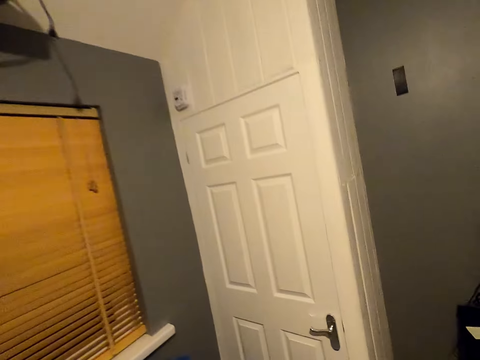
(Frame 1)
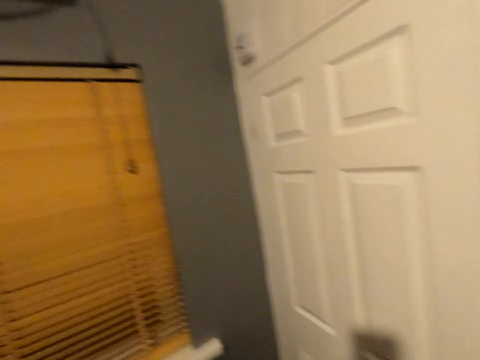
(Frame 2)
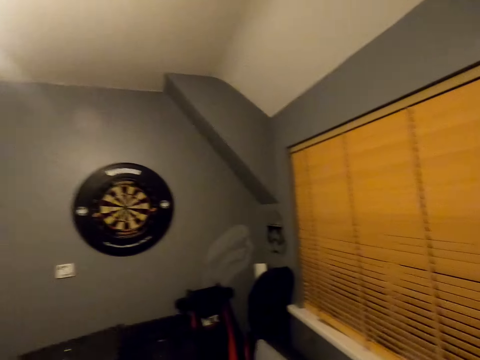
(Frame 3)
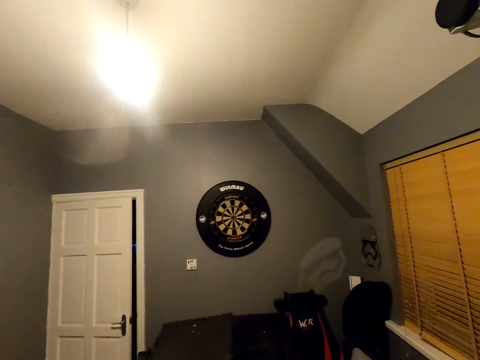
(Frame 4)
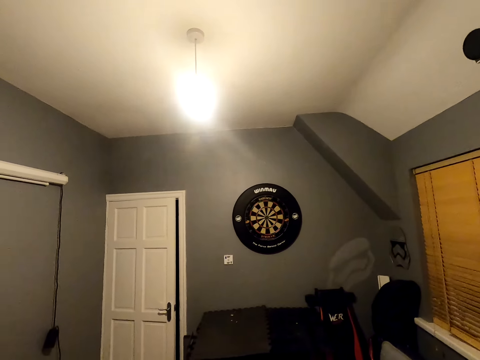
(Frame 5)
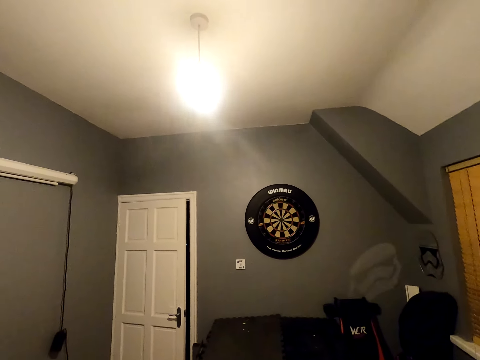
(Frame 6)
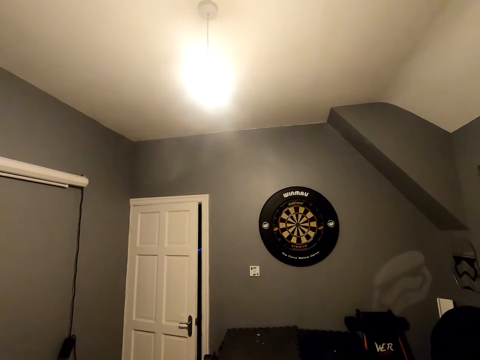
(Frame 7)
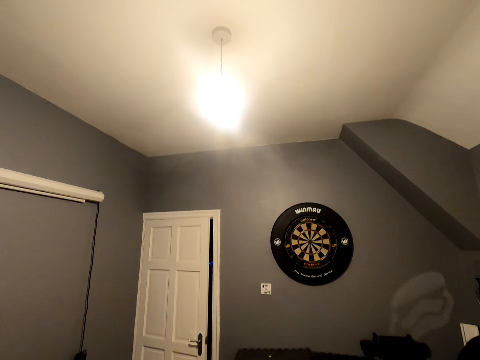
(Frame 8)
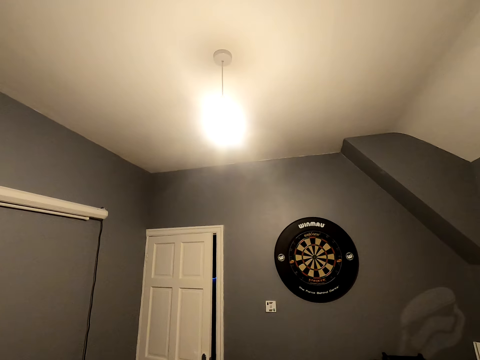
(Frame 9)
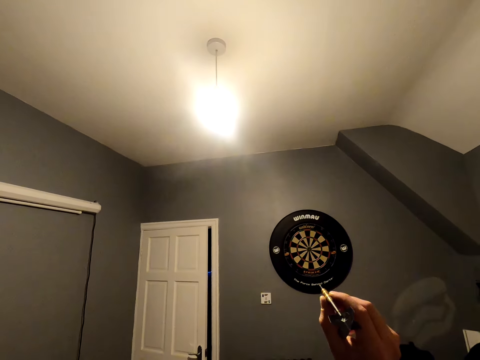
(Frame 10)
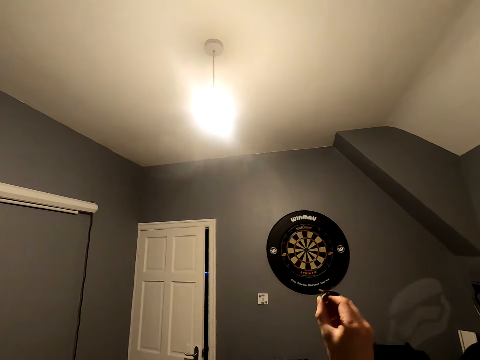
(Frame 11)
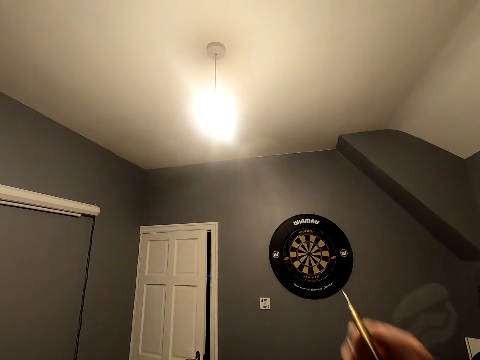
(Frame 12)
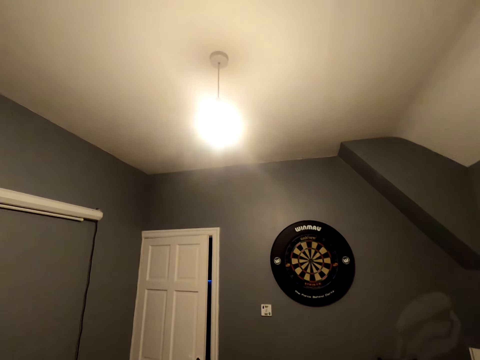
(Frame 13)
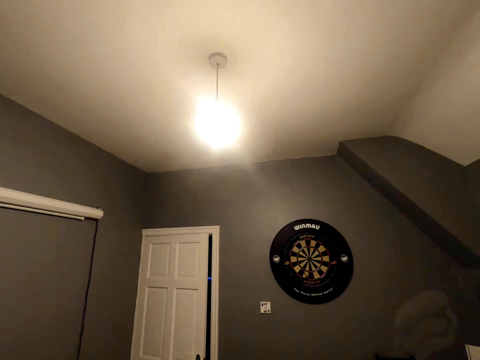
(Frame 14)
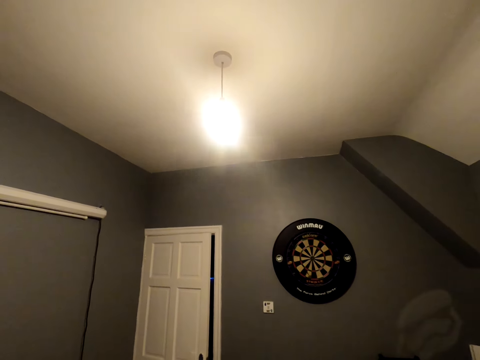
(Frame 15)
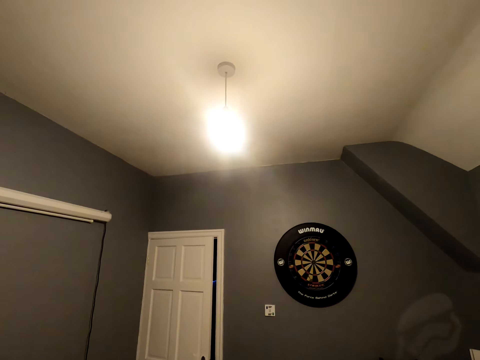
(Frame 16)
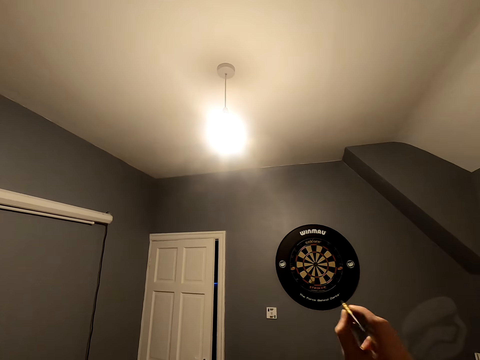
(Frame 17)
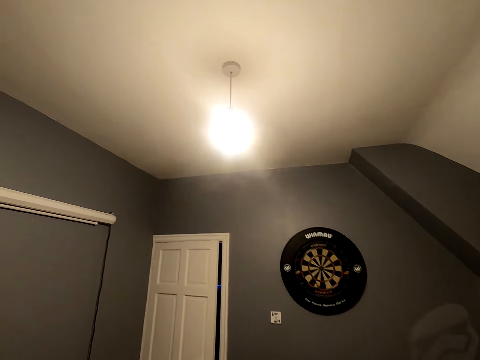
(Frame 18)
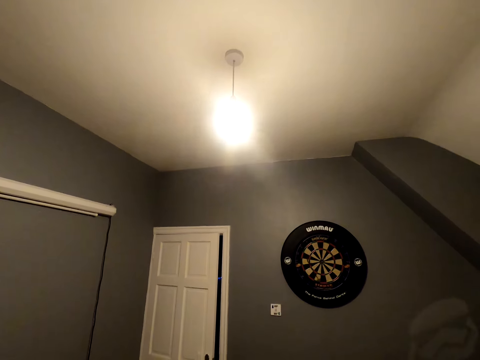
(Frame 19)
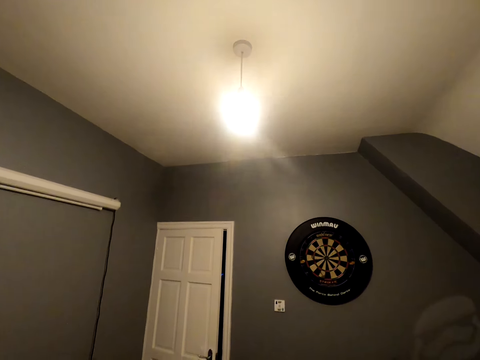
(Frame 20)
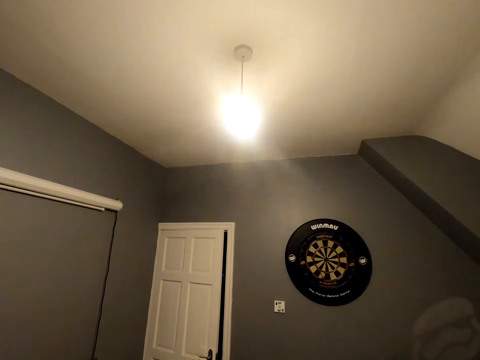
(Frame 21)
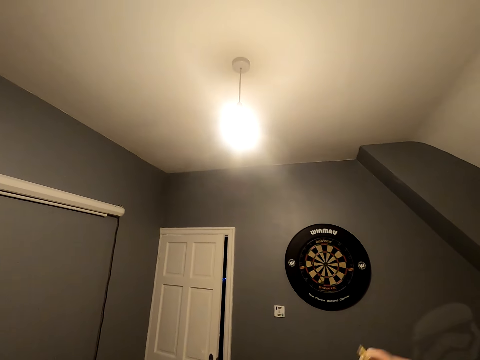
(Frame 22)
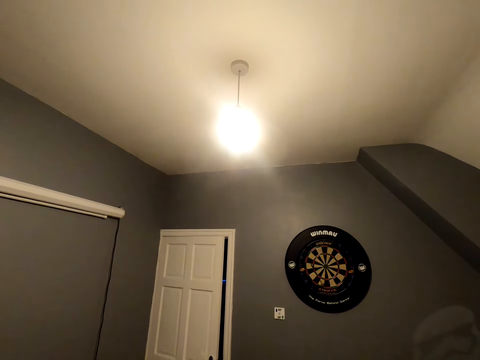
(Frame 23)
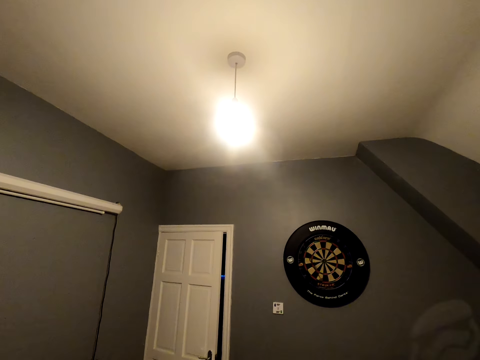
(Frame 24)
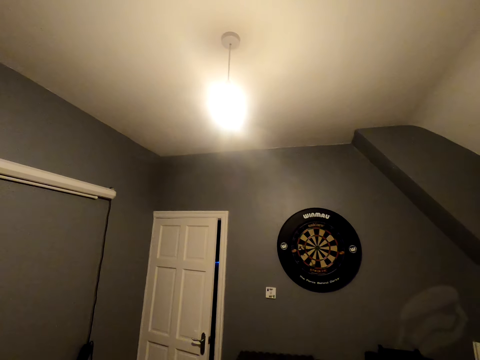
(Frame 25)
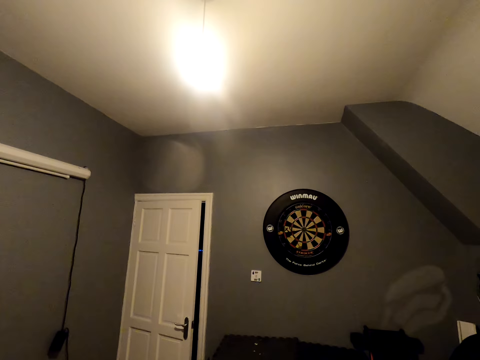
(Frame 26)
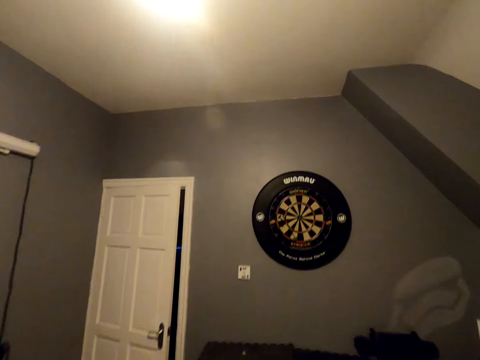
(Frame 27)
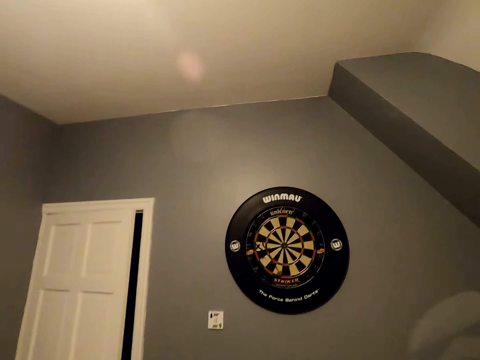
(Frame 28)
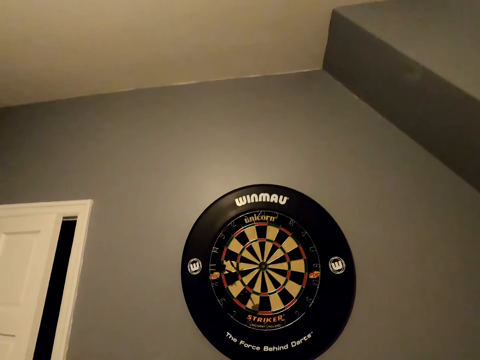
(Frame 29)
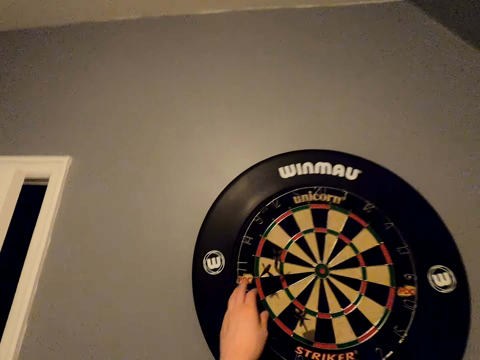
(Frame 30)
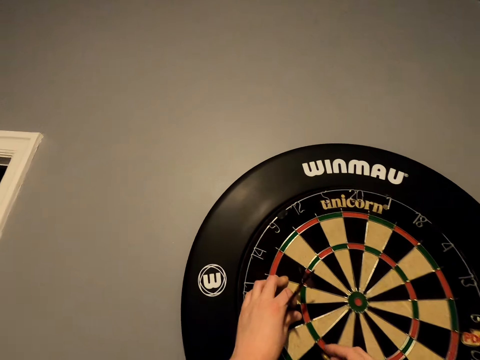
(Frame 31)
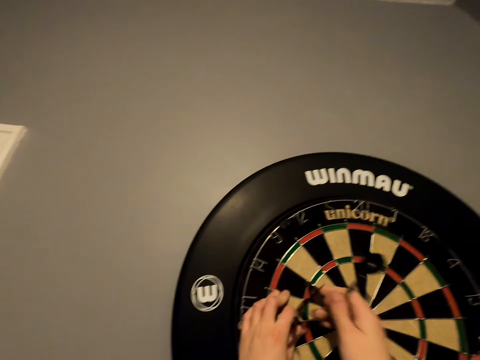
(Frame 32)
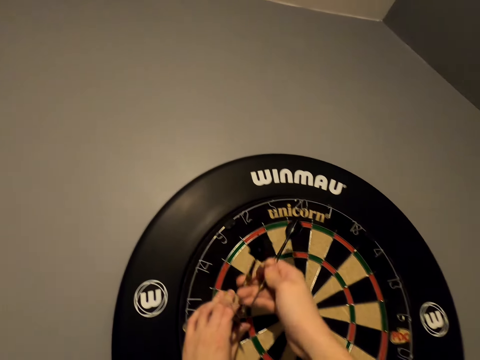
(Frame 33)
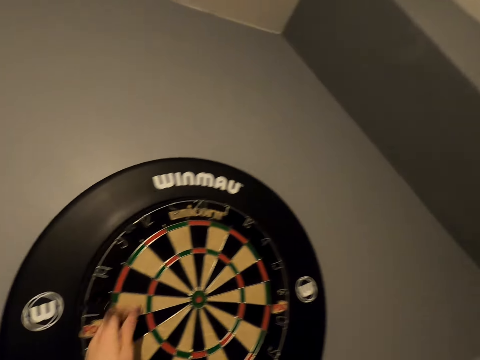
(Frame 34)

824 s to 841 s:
The camera wearer walks back to his position. He walks a few steps and turns around. He looks at the dartboard. He positions the dart and throws the soft tip dart. He positions the dart and throws the dart. He positions the dart and throws the dart. He walks close to the dart board. He picks the soft tip darts from the dartboard.

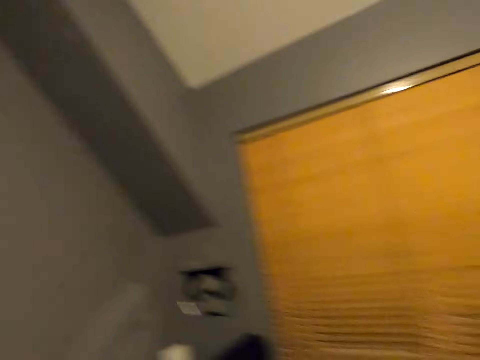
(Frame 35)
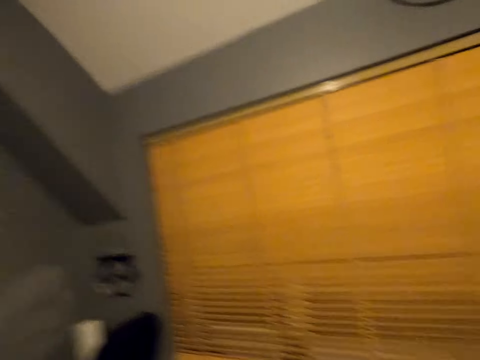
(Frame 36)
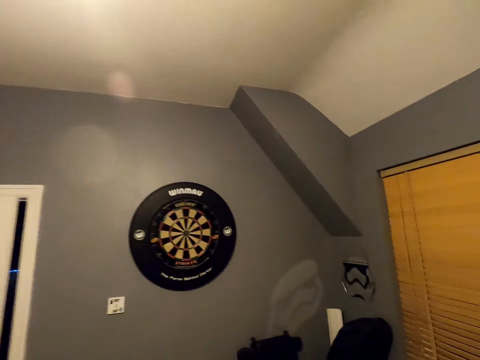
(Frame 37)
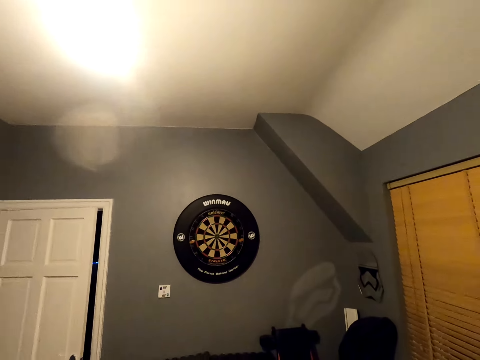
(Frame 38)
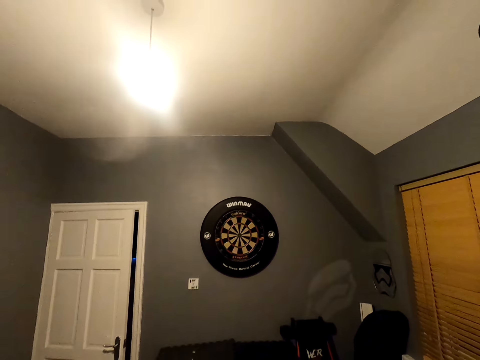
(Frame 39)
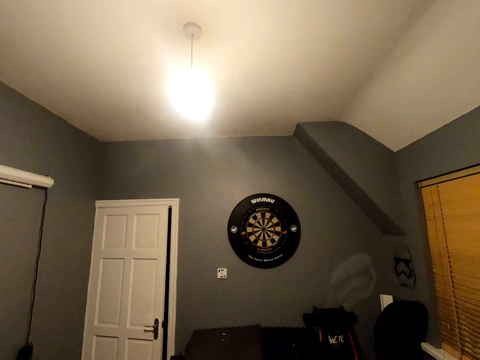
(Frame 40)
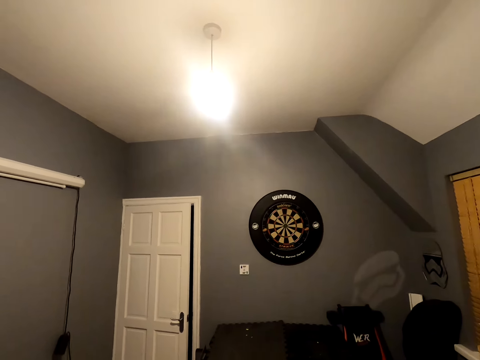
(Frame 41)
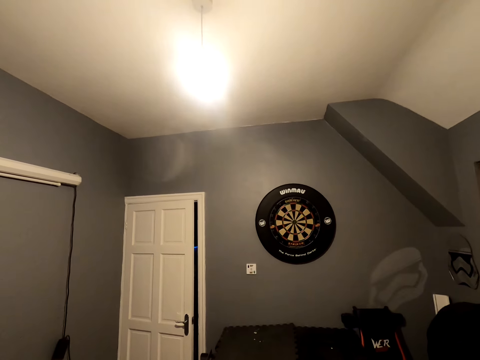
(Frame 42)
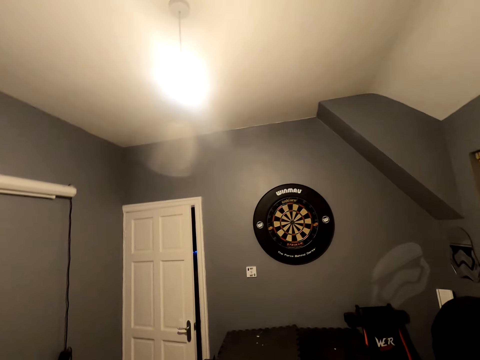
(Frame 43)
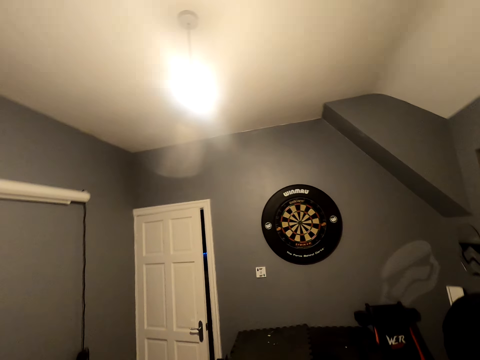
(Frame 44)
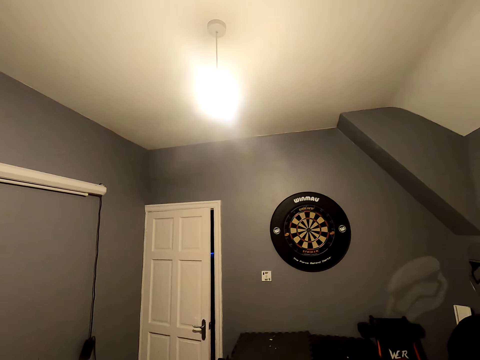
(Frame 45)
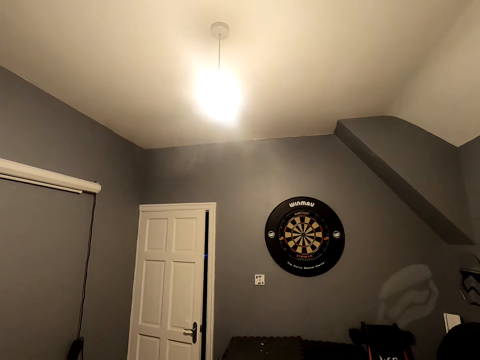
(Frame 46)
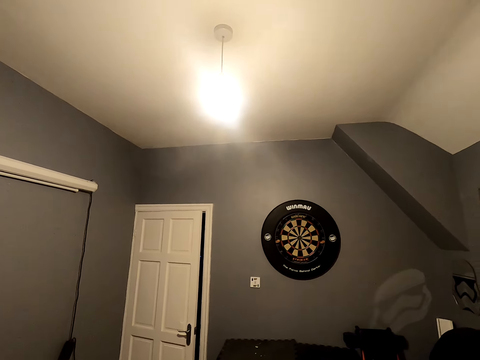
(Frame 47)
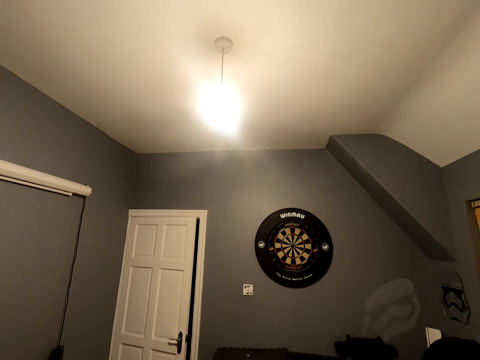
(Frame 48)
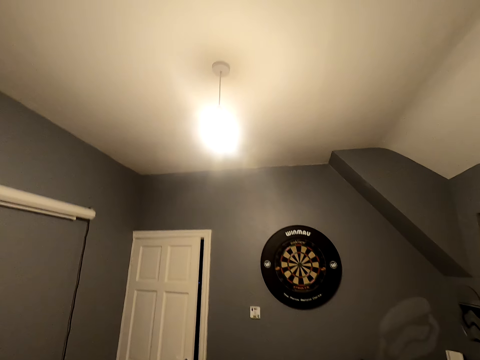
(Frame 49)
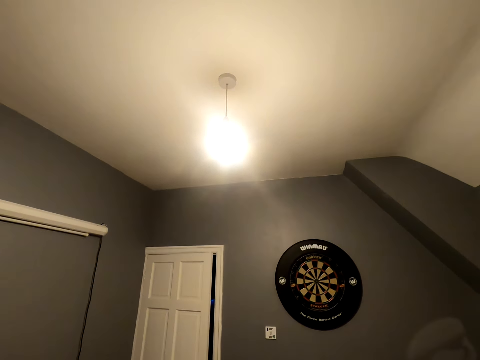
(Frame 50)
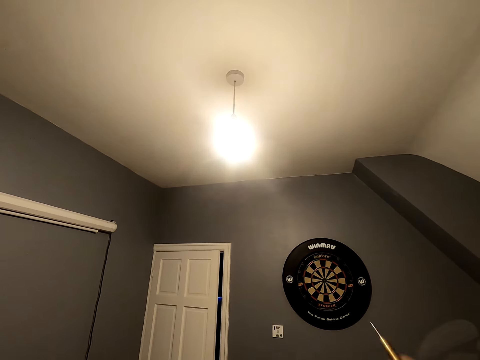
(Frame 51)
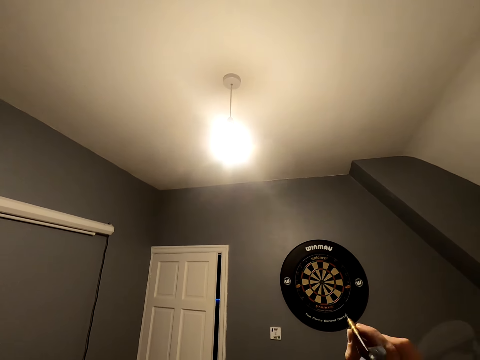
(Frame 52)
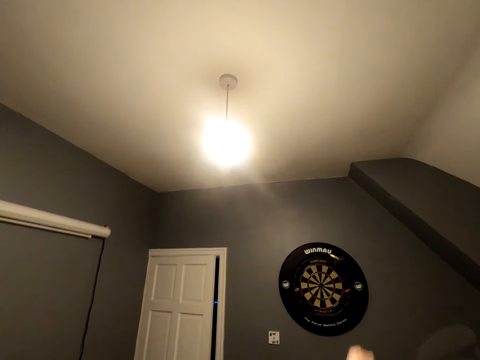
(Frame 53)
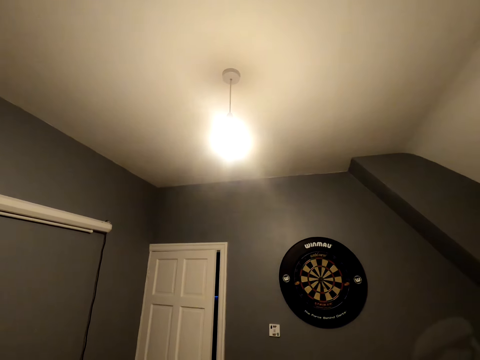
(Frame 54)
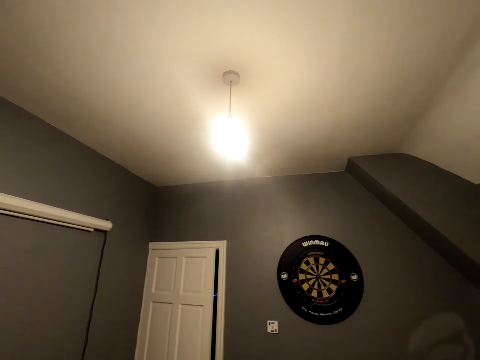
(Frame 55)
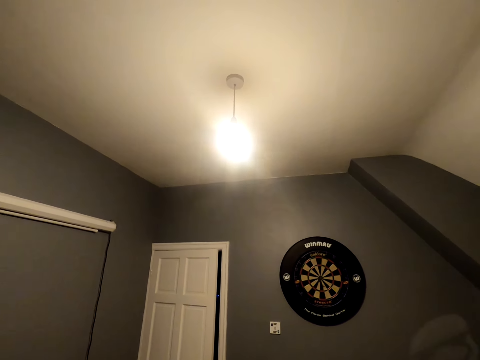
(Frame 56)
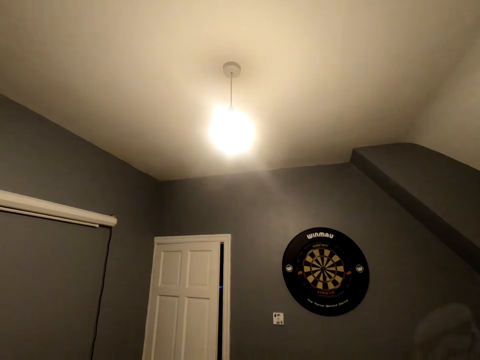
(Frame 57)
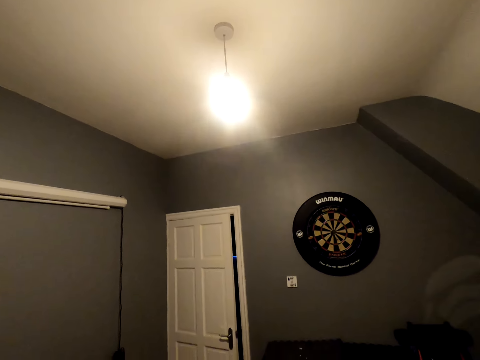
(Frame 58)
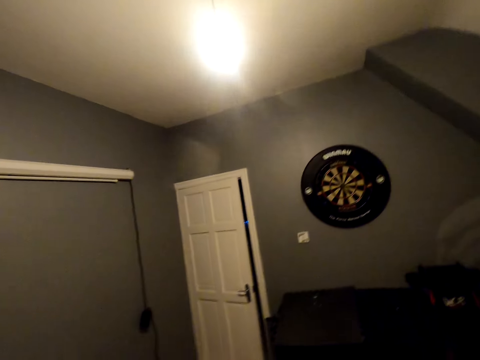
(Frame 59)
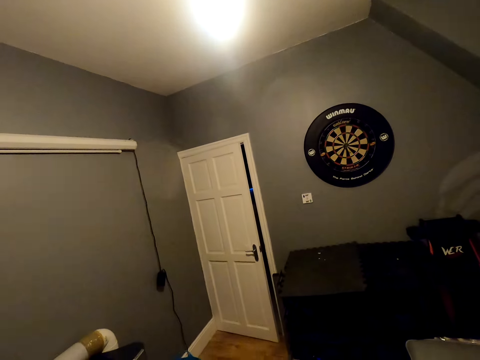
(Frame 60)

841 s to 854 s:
The camera wearer walks in the room. They turn around. They look at the dart board. They position the dart. They throw the soft tip darts.
